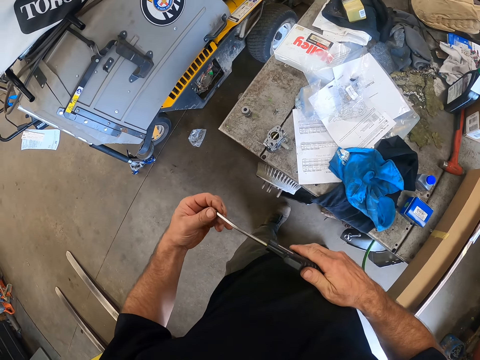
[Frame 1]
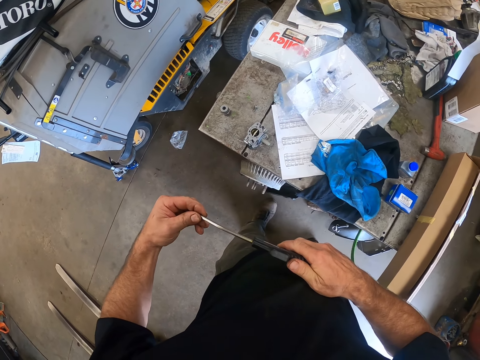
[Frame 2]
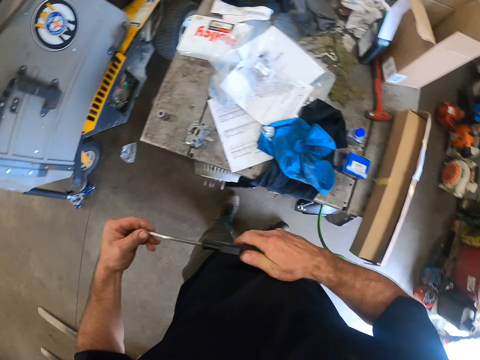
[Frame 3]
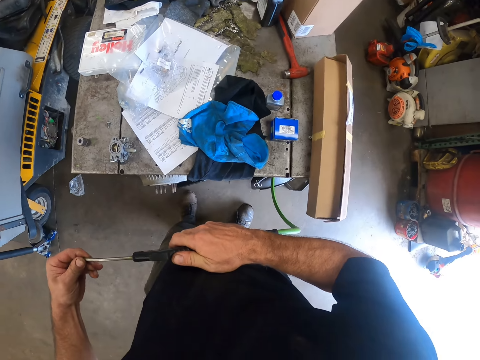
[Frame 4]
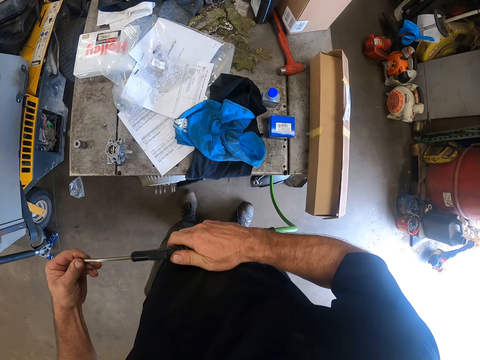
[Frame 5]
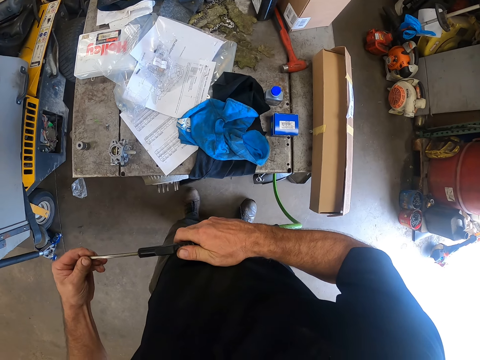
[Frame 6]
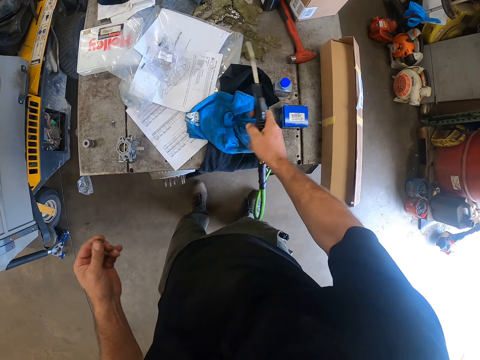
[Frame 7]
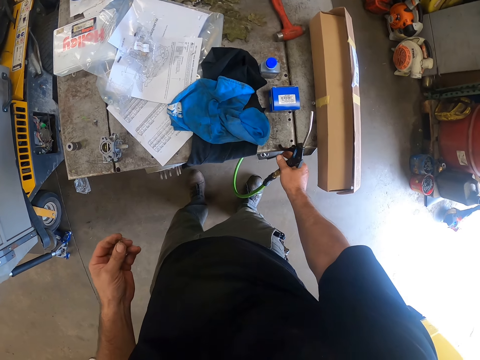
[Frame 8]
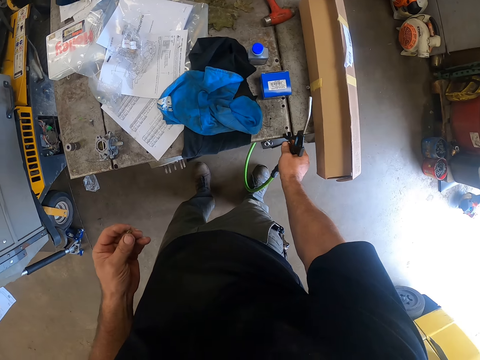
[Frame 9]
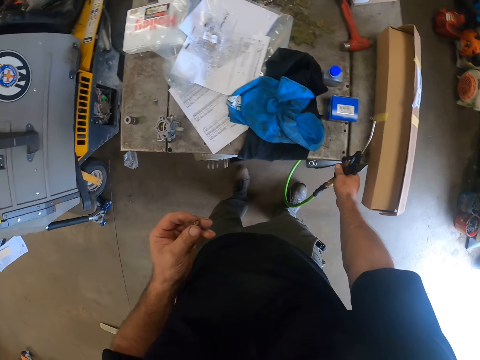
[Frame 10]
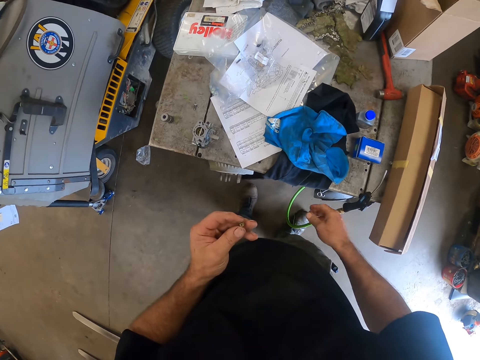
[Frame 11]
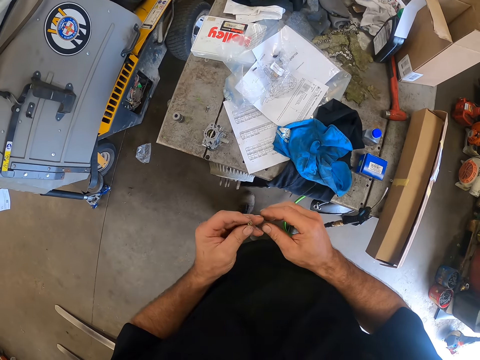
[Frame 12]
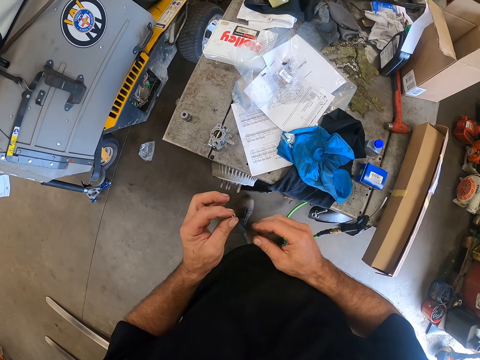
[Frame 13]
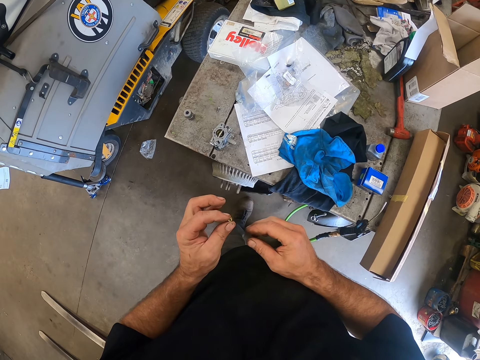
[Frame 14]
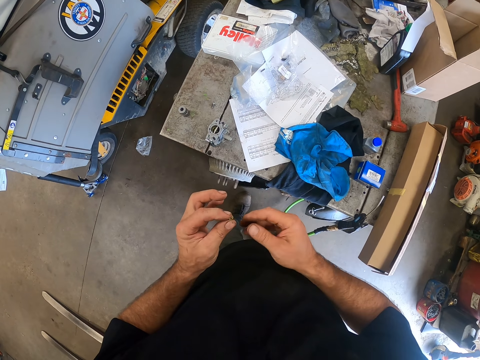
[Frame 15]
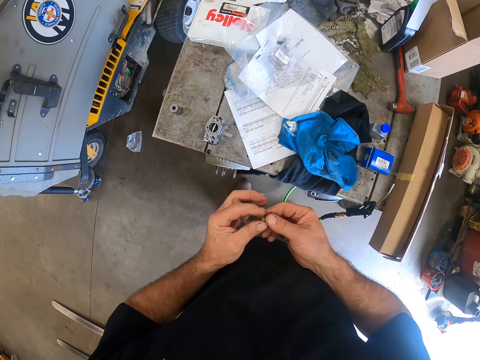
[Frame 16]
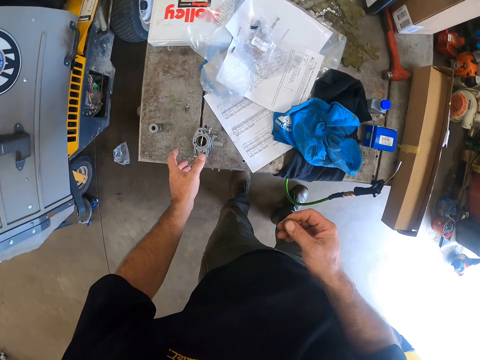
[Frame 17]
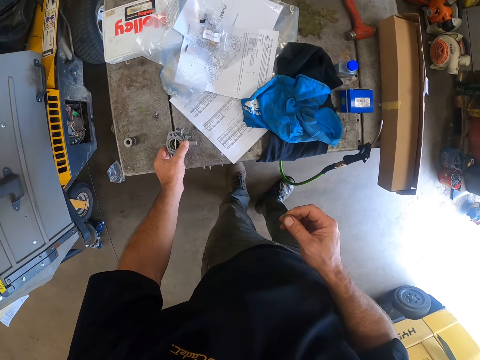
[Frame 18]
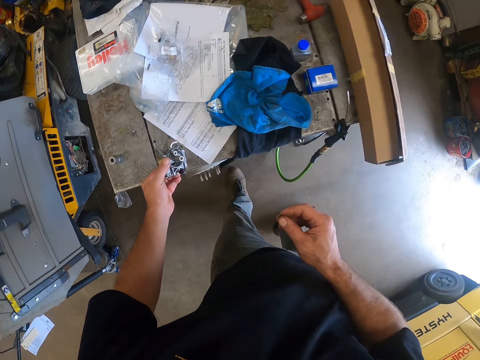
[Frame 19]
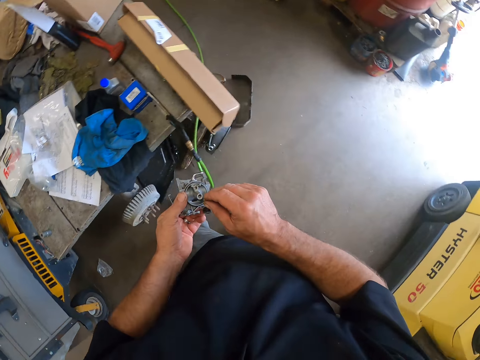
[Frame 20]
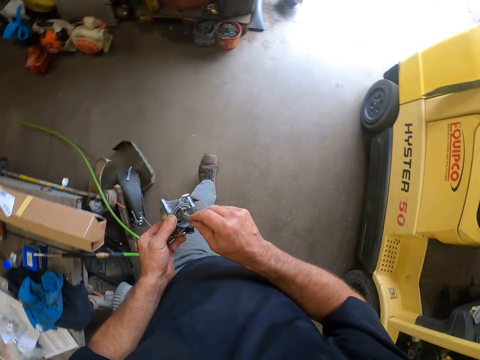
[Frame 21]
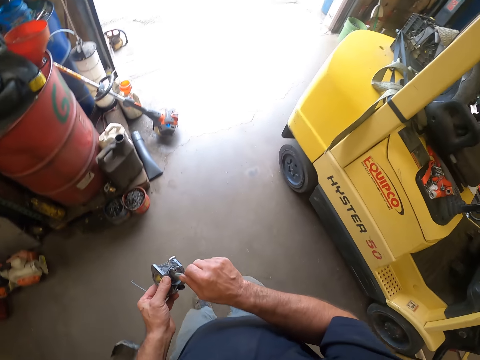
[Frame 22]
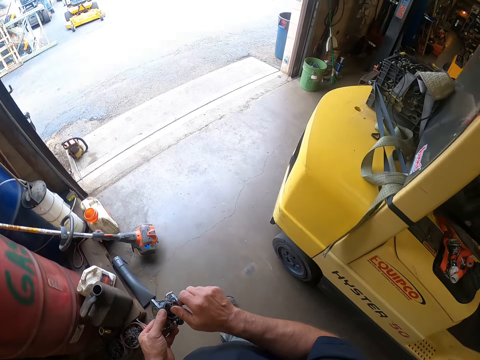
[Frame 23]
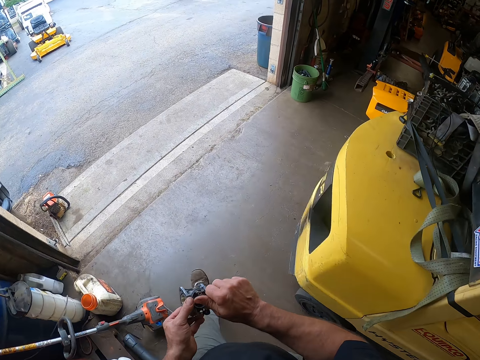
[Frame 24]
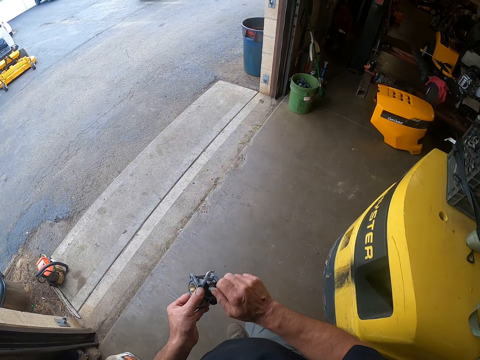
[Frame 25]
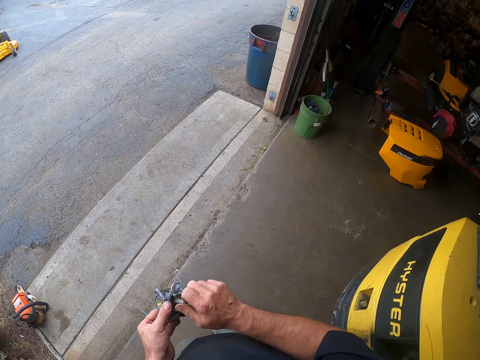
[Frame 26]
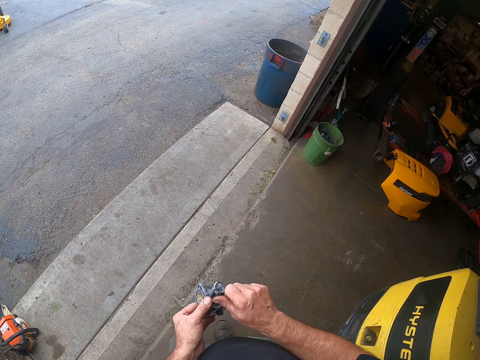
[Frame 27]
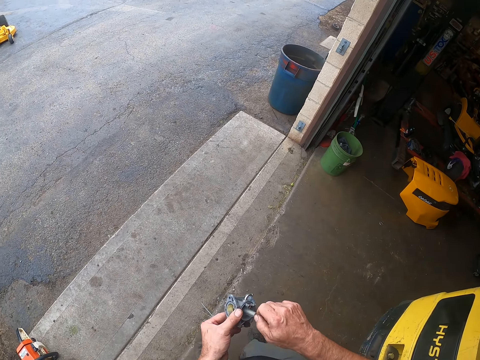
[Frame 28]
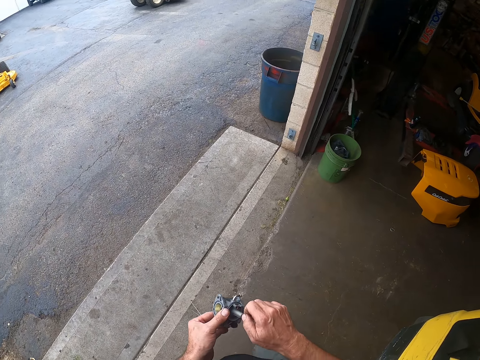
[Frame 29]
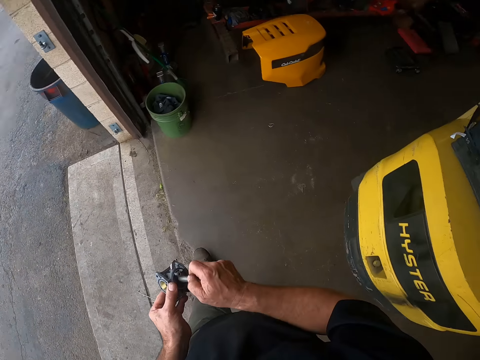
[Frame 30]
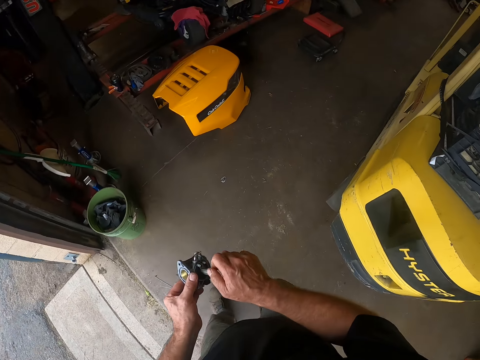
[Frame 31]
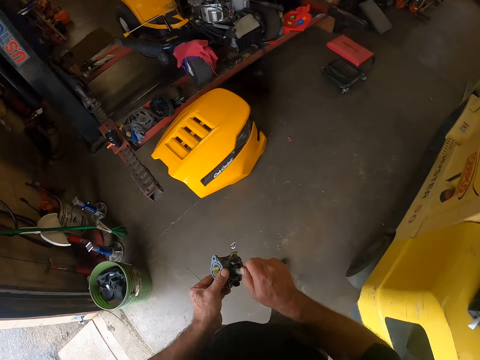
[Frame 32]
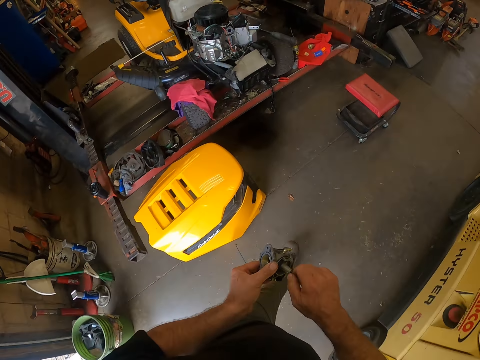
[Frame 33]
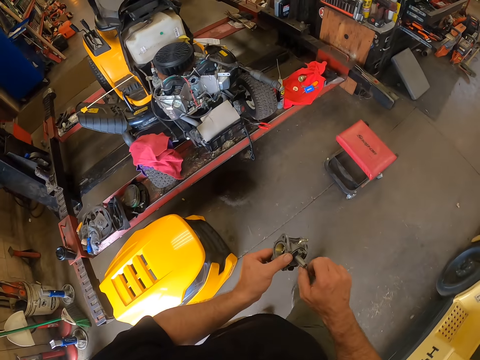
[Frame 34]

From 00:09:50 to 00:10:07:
The camera wearer blows the bolt with the air dust blower. He looks around the workshop. He rests the hose on the table with his right hand. He stares at the bolt in hand. He passes the nut in his left hand to the right. He grabs the mechanism device on the table. He inserts the bolt on something. He walks back to the stool. He twists a nut on the device with his right hand. He stares outside.

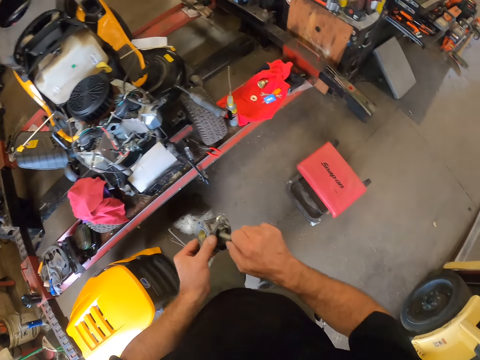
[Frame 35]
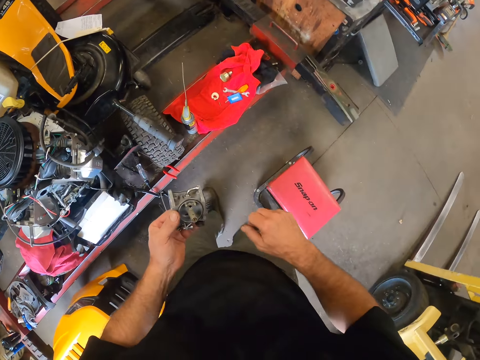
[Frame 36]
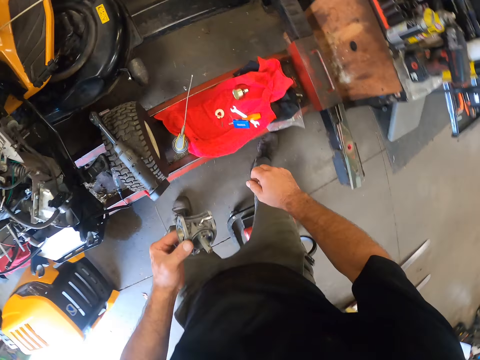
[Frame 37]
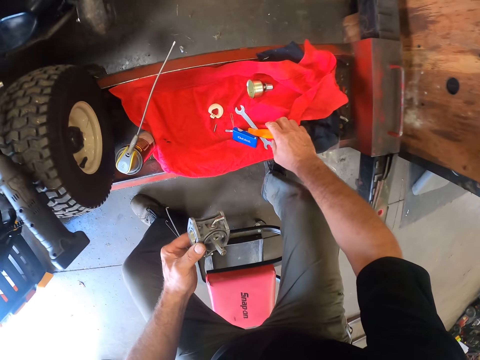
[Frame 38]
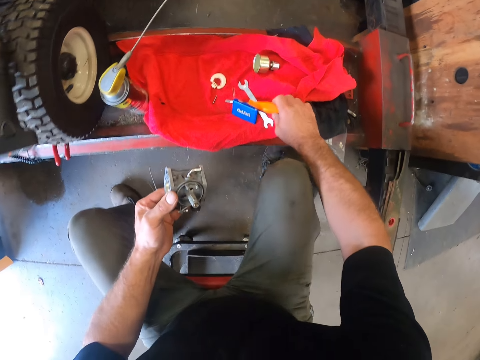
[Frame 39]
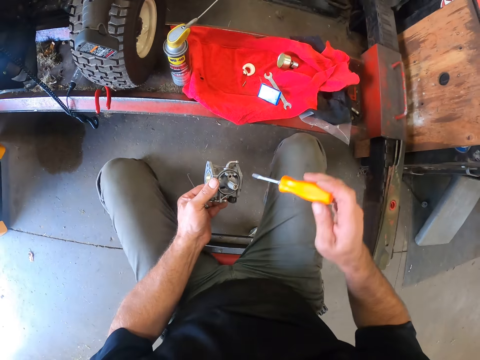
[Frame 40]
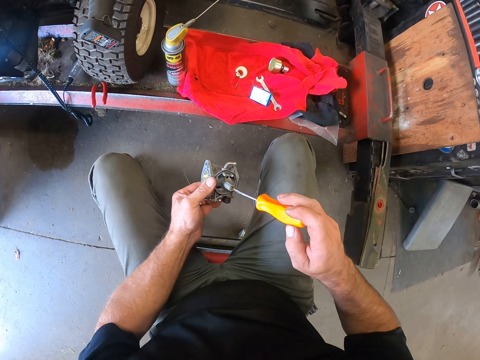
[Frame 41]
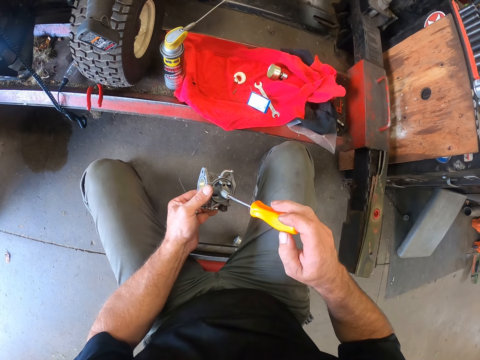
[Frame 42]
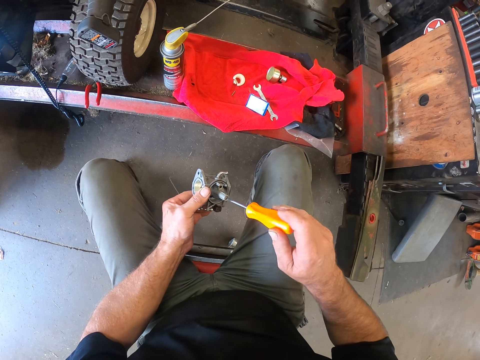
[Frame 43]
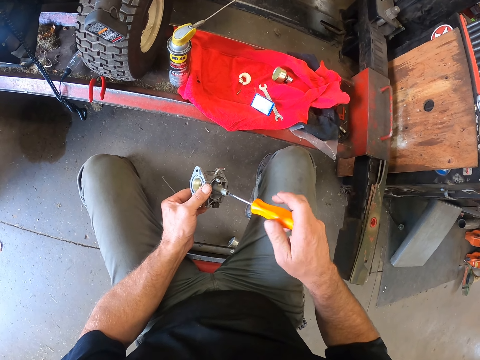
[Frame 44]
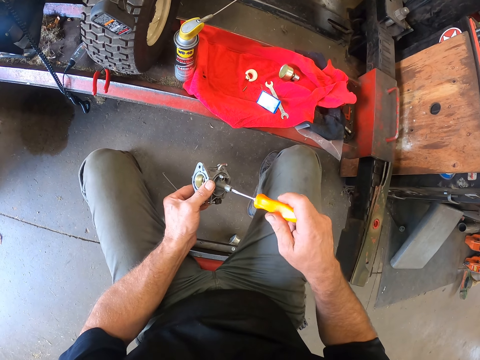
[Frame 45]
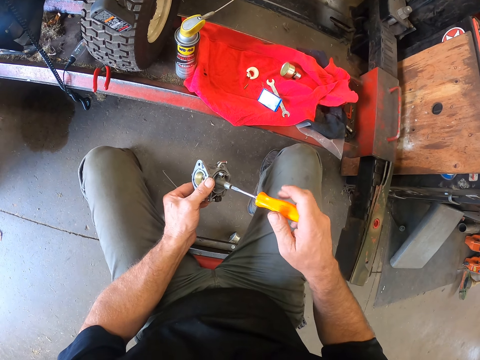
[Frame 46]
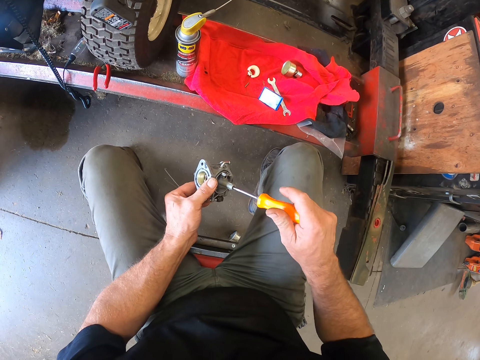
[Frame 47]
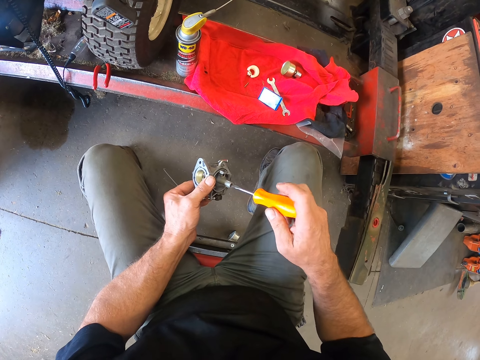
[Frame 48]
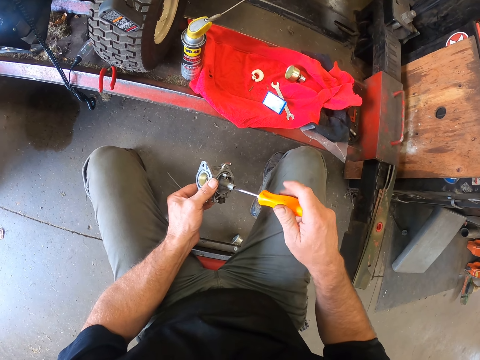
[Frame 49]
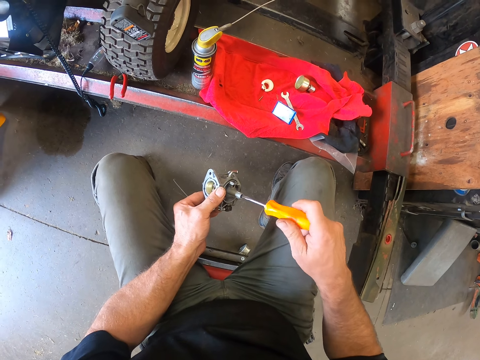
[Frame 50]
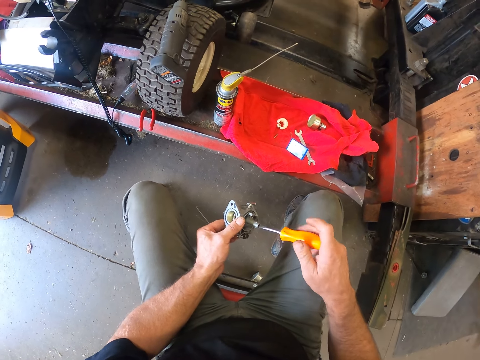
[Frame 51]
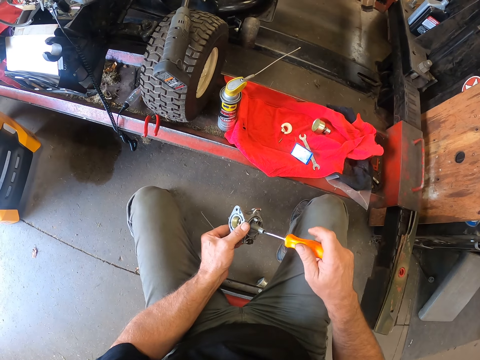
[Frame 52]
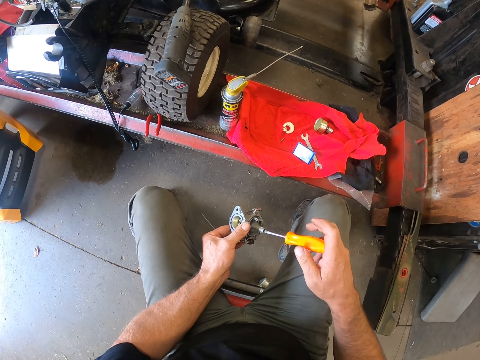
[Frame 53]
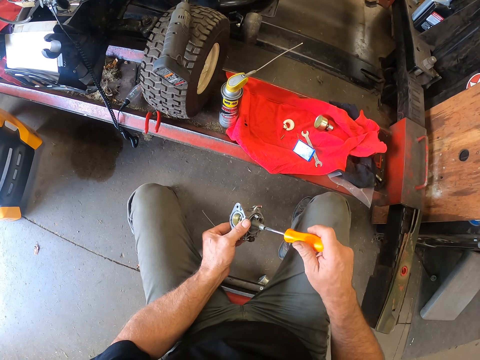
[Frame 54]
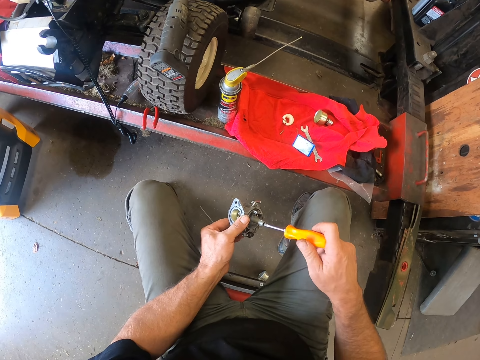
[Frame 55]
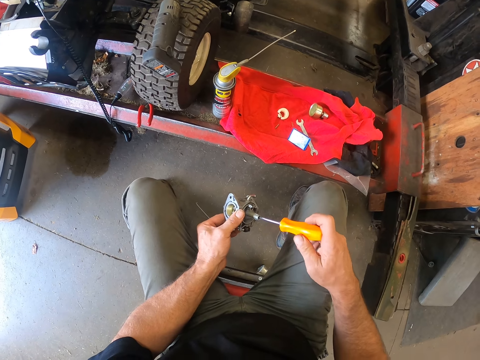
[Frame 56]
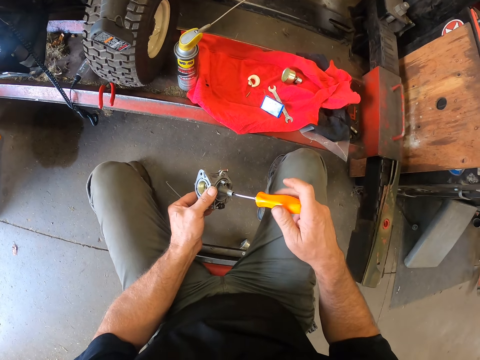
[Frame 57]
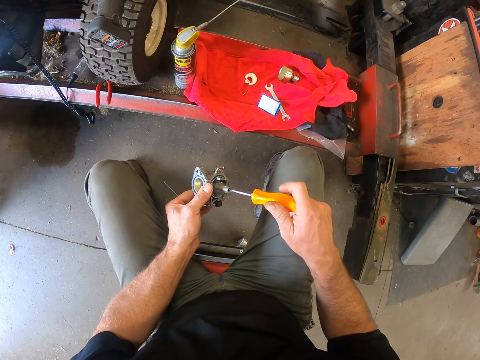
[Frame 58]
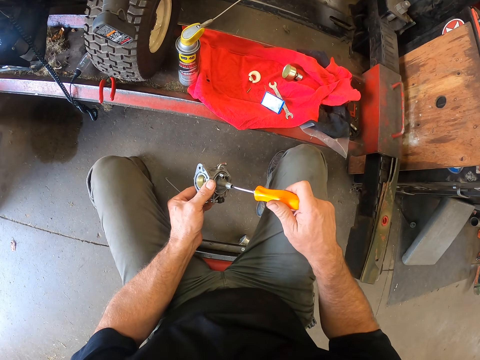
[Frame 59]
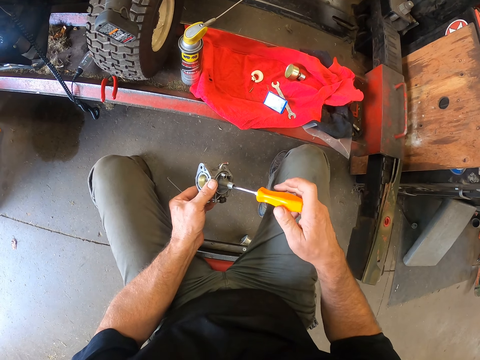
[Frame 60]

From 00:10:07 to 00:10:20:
The camera wearer sits down on the stool. He picks up a screwdriver on the cloth with his right hand. He tightens the nut on the device with the screwdriver in his right hand.
